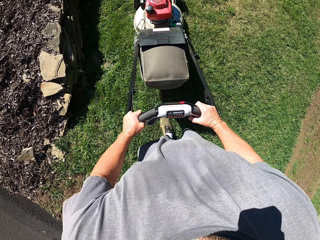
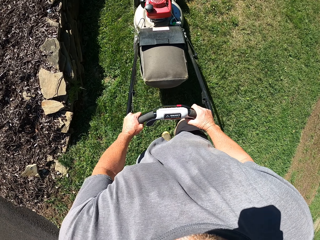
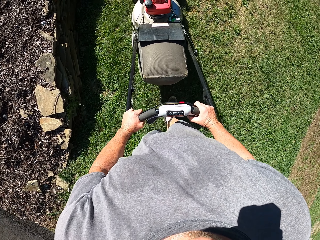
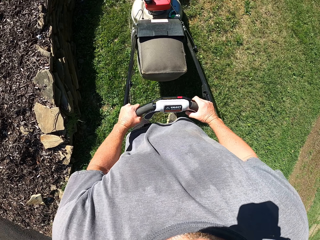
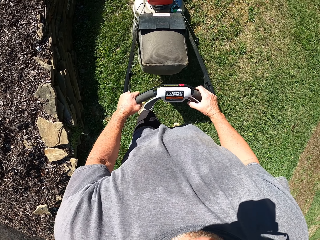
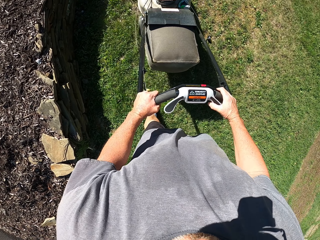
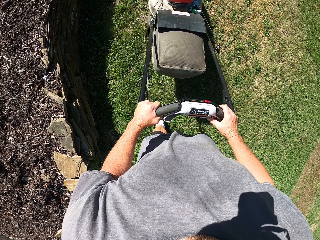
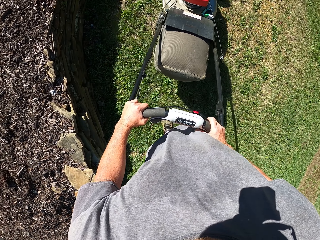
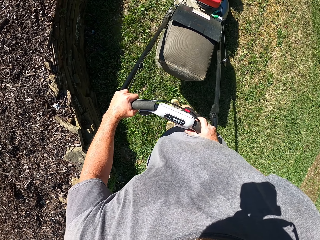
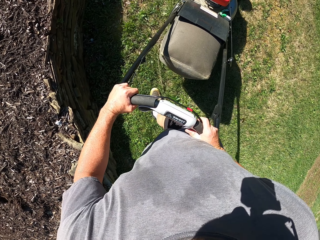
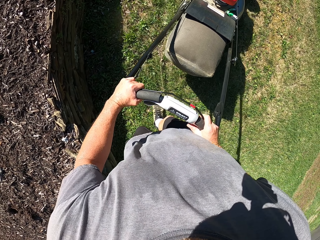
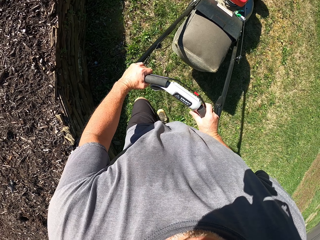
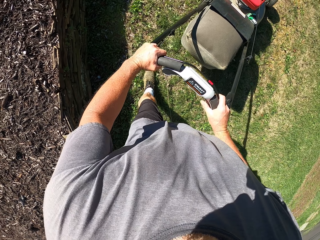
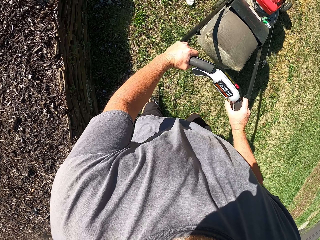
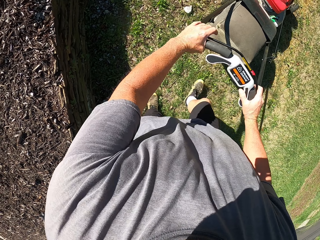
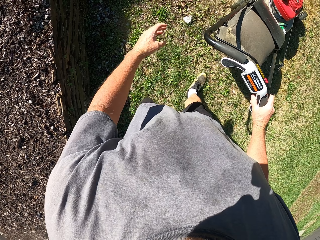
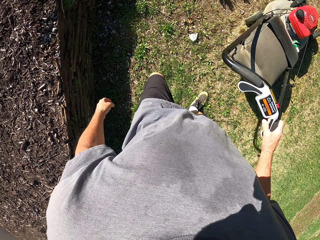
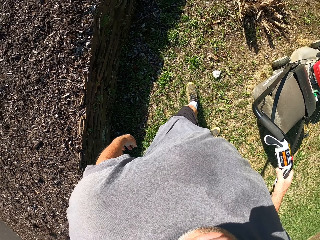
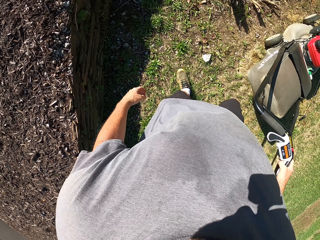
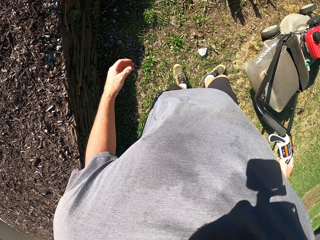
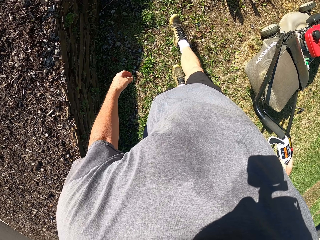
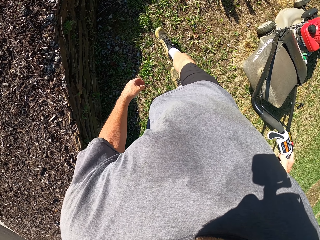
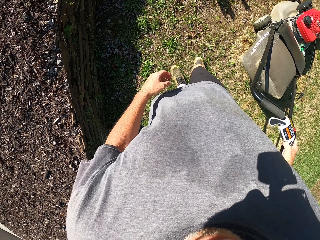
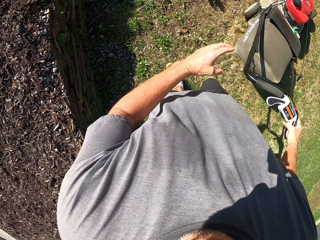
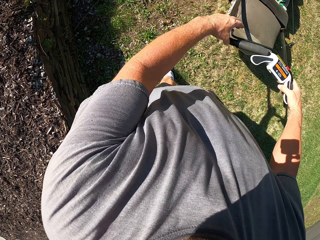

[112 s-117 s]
The camera wearer kicks the stone away.

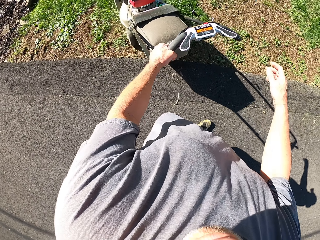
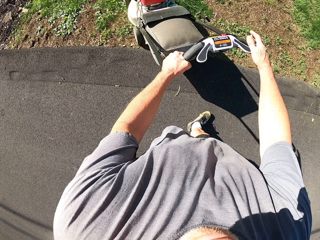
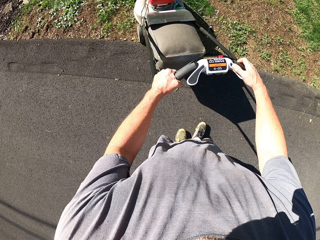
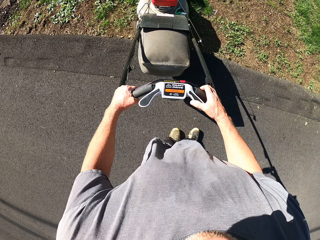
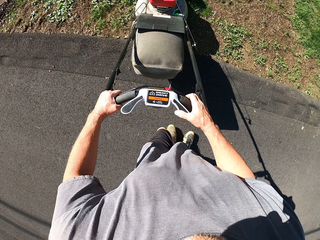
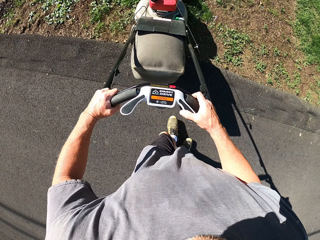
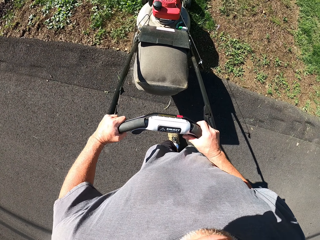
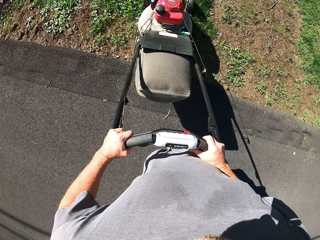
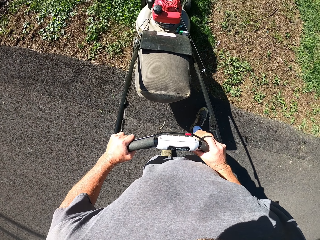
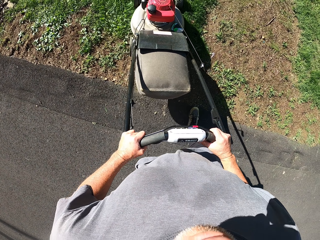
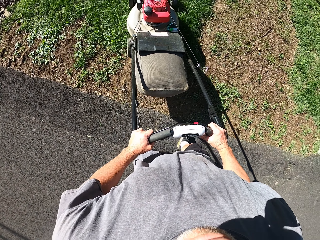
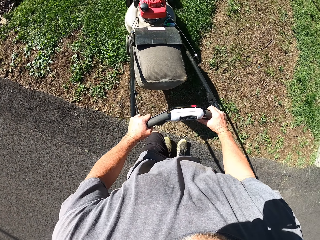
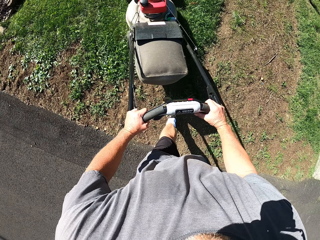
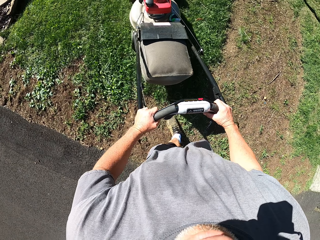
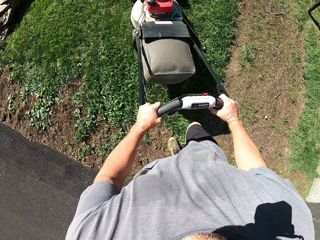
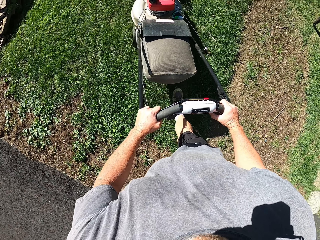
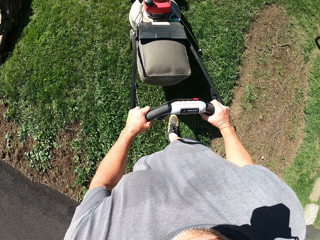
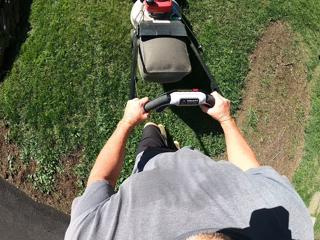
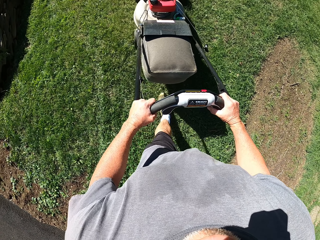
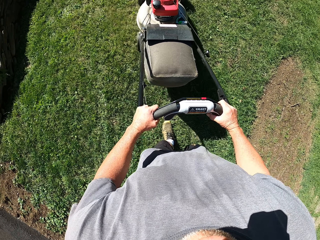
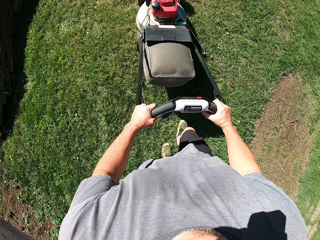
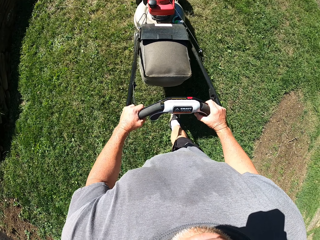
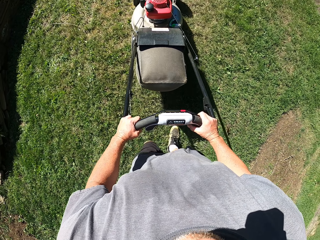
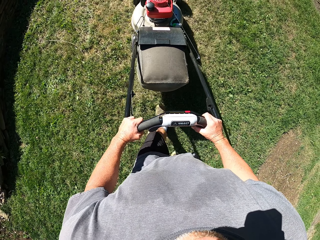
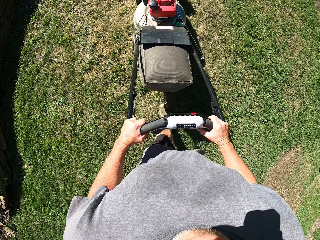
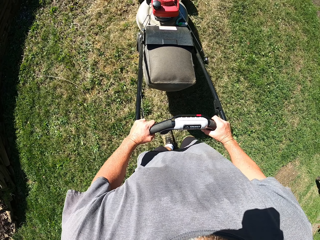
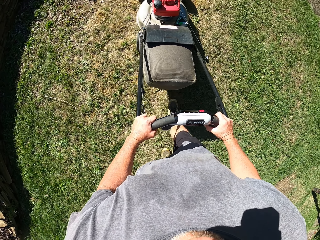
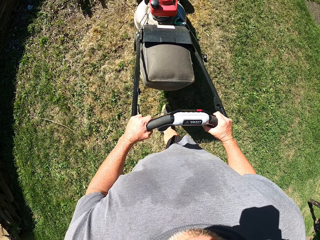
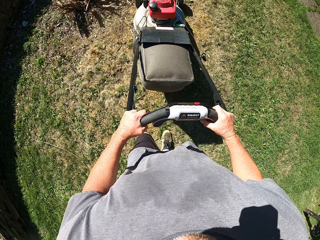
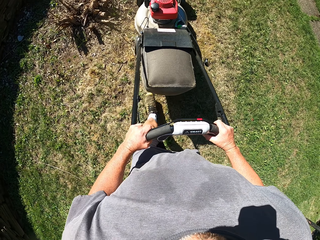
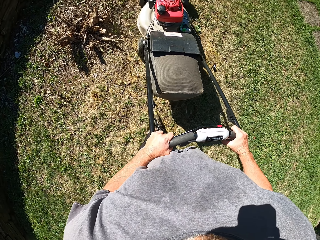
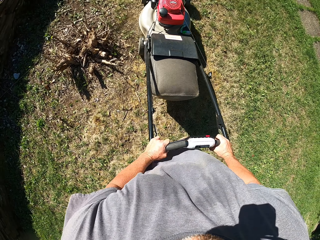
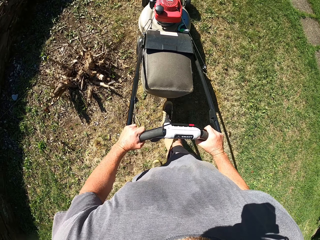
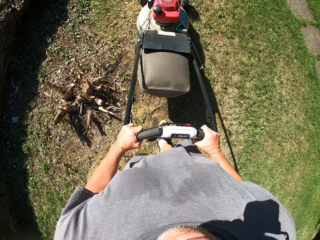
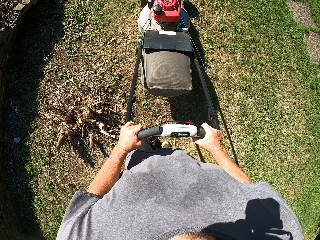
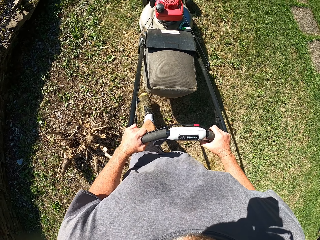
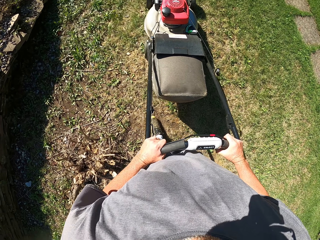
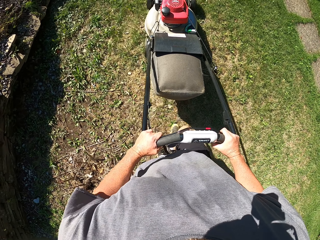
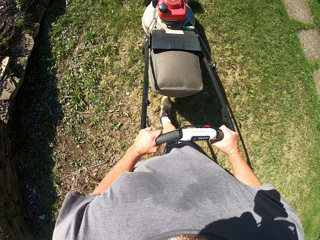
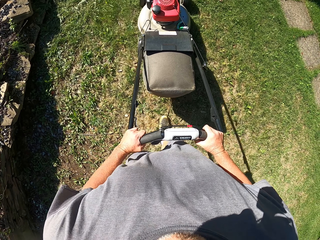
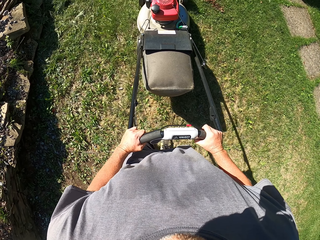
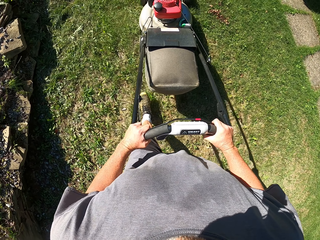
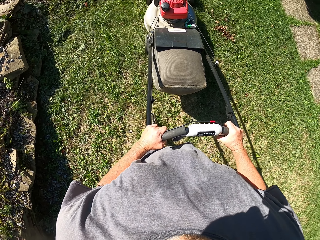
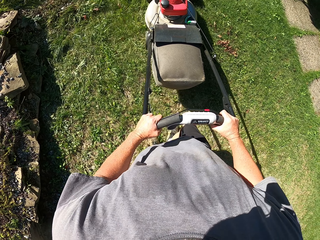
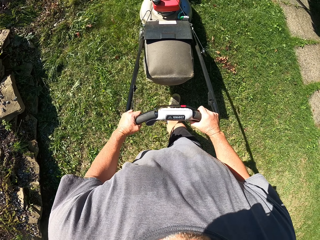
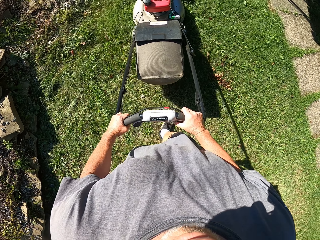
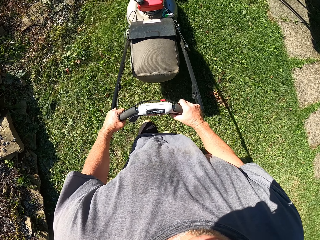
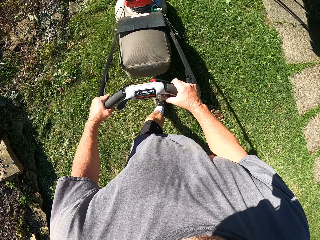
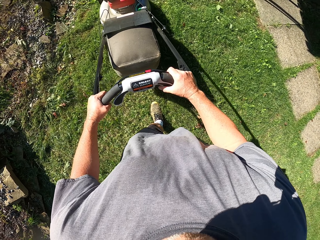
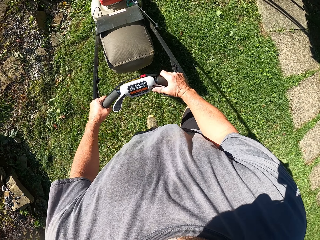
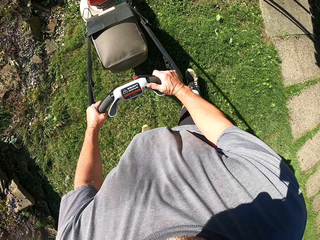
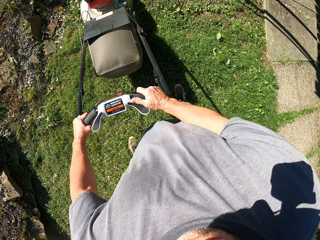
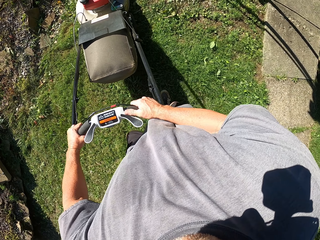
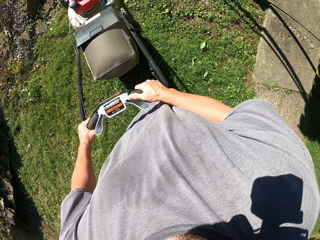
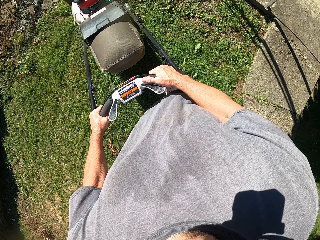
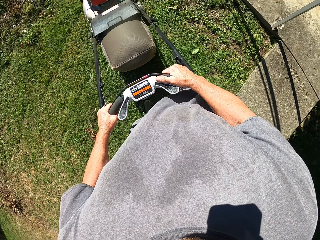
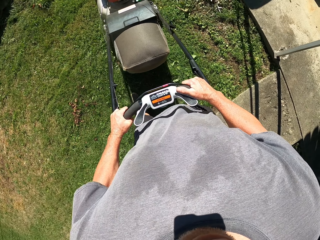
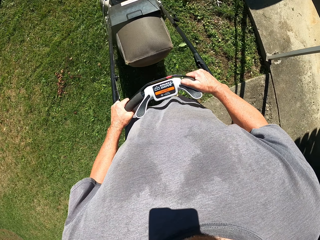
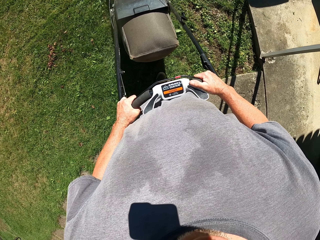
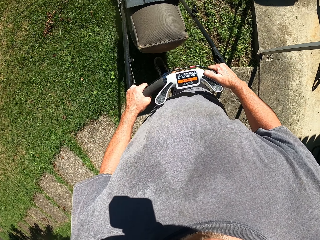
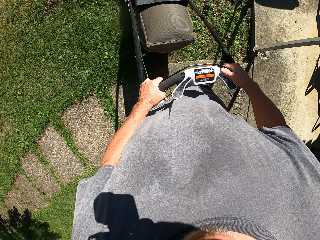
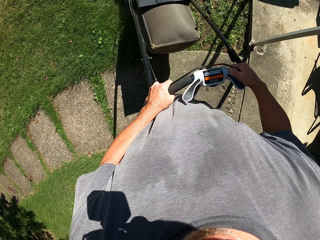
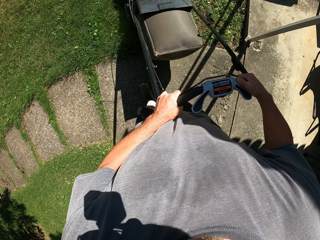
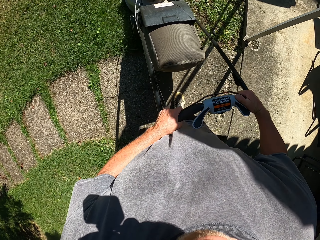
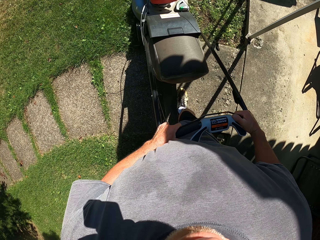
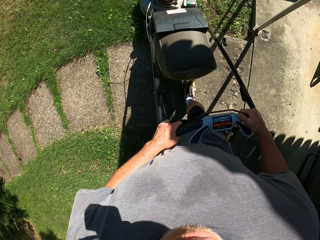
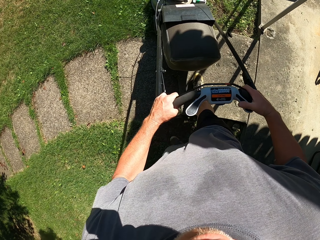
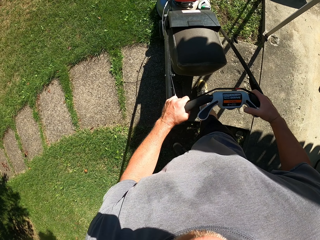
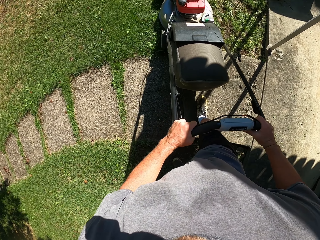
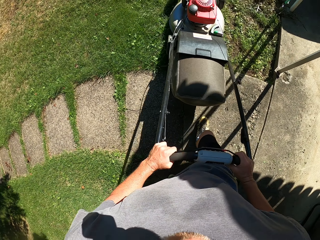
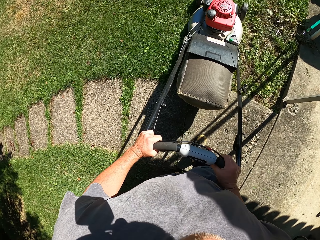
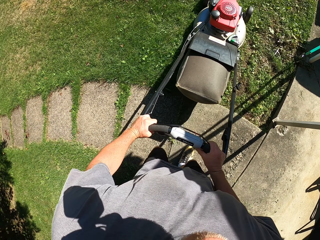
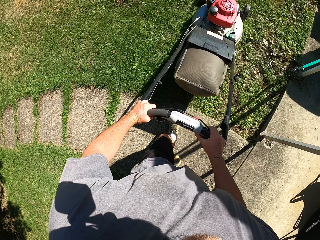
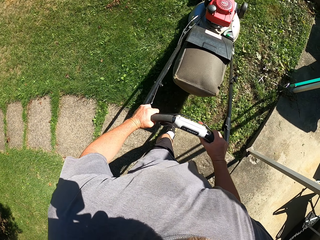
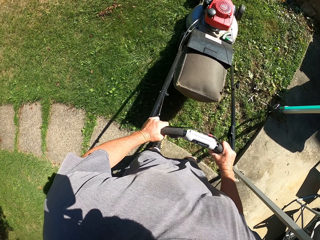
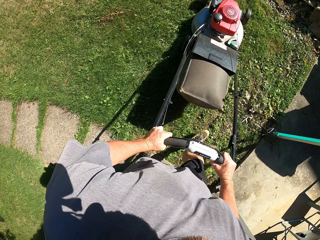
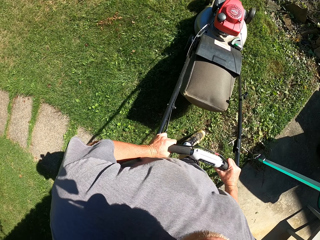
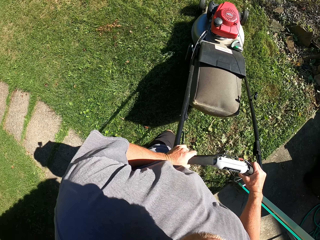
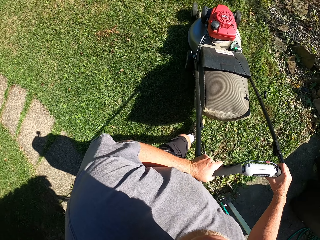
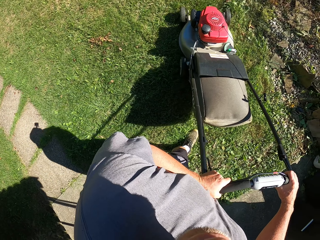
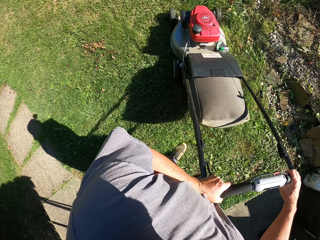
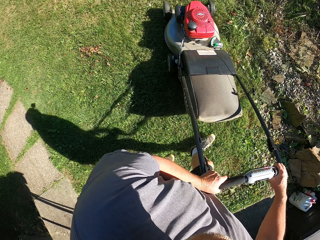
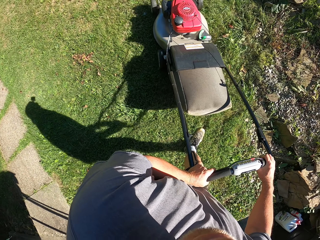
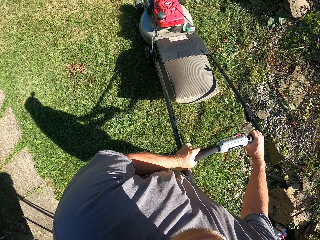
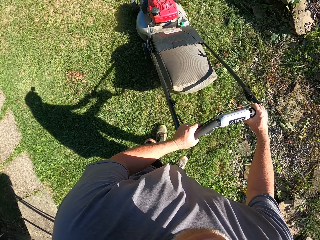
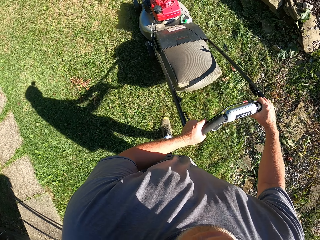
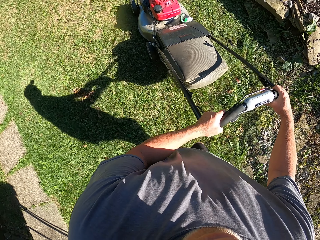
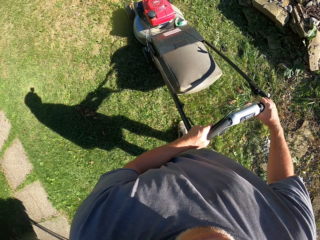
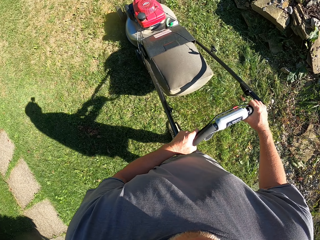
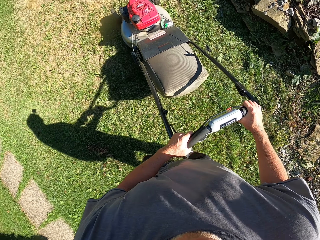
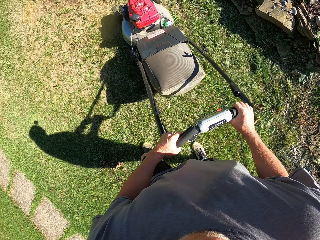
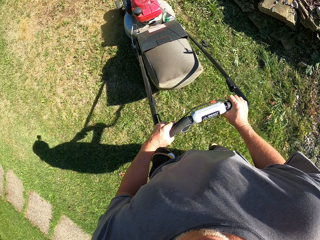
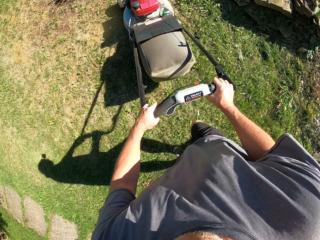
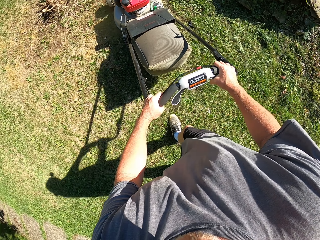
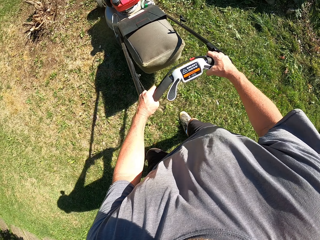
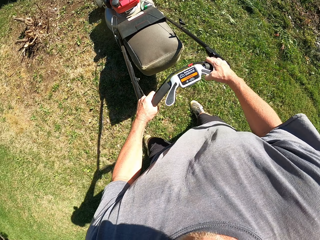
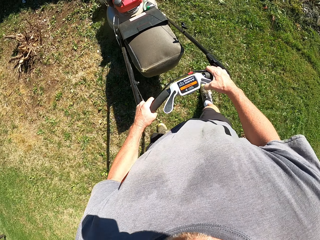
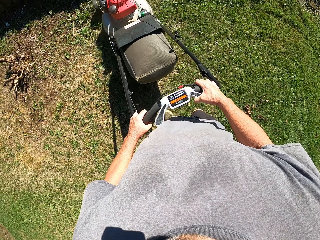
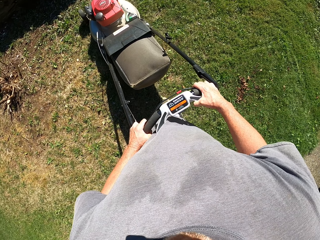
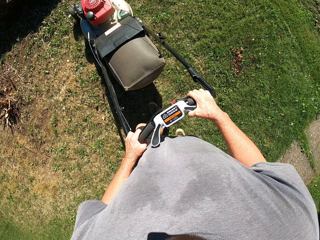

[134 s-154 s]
The camera wearer pushes the lawn mower. They turn around. They push the lawn mower.
